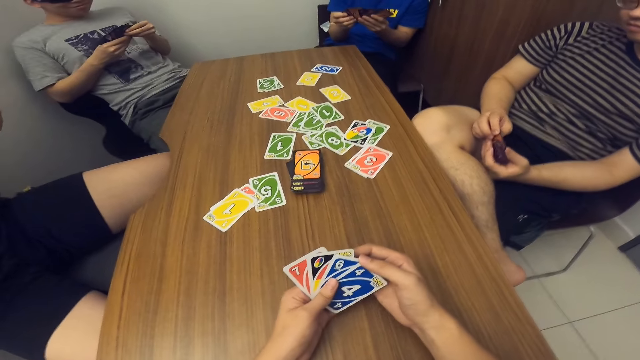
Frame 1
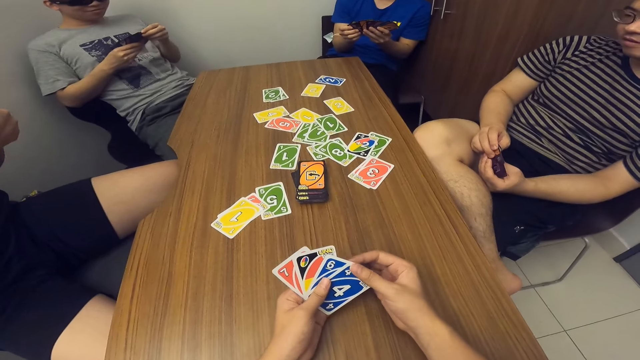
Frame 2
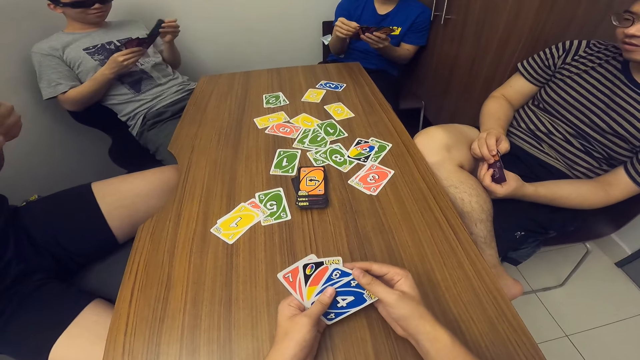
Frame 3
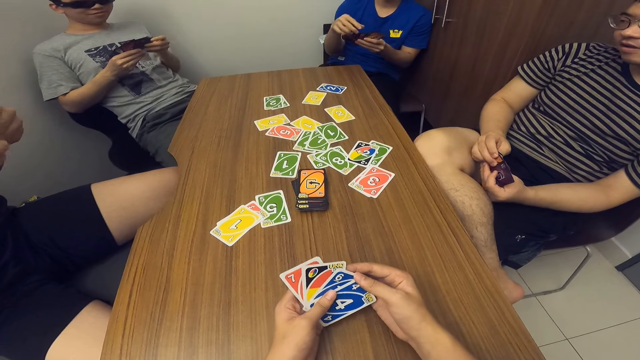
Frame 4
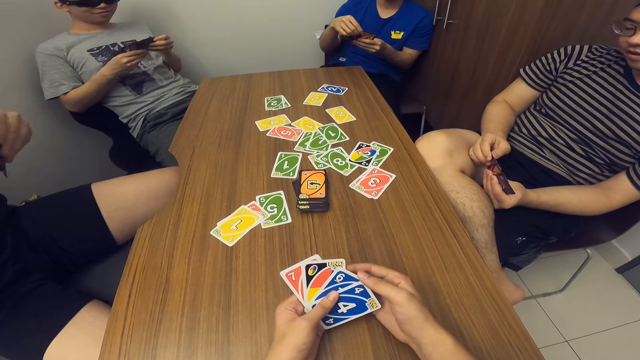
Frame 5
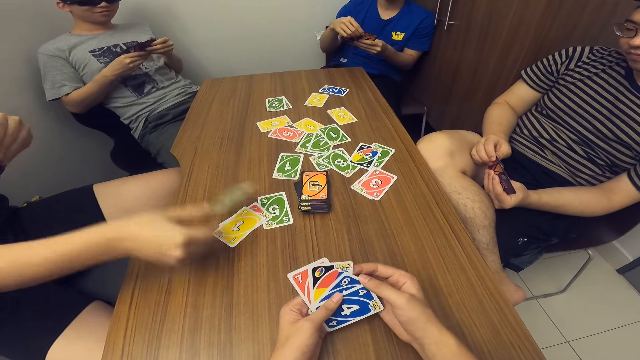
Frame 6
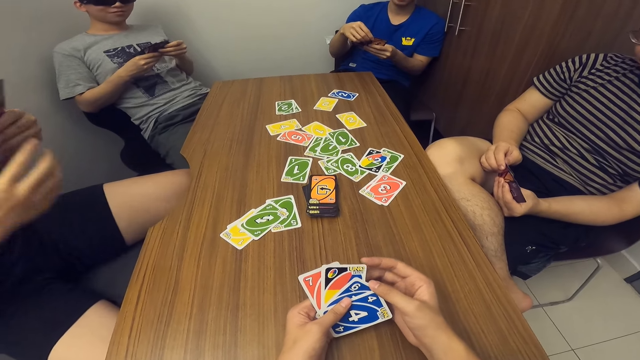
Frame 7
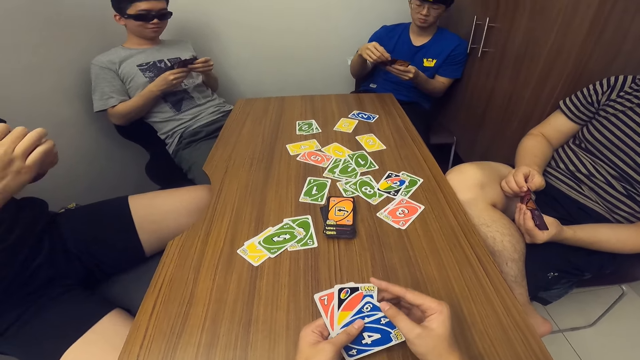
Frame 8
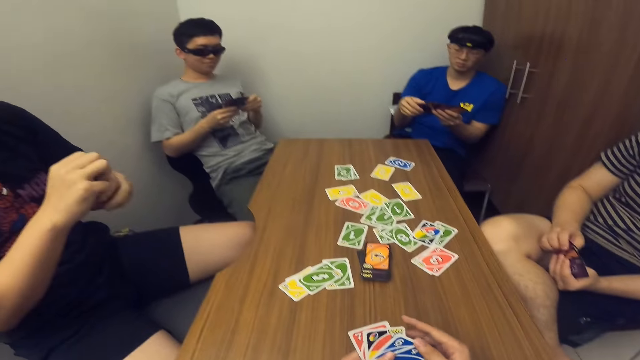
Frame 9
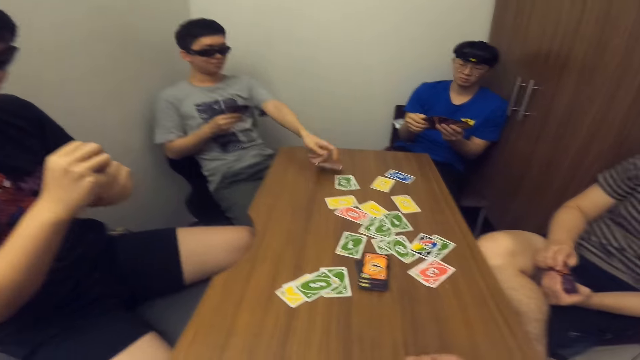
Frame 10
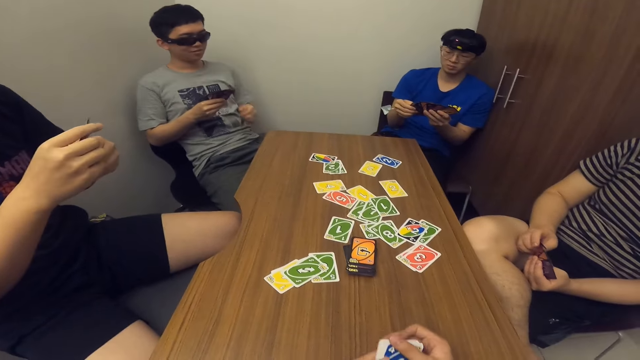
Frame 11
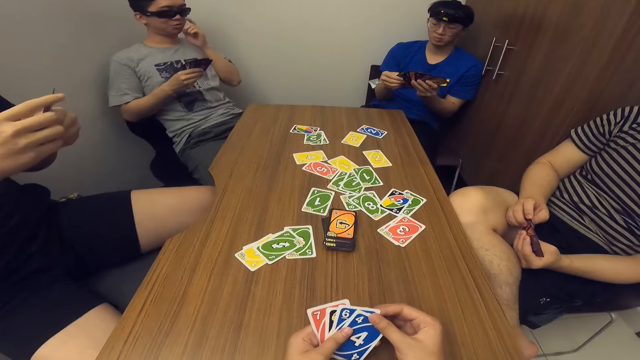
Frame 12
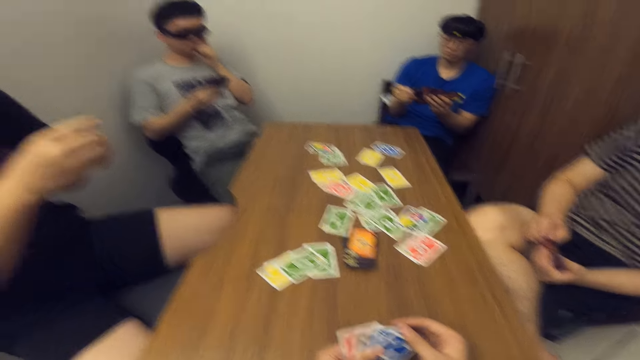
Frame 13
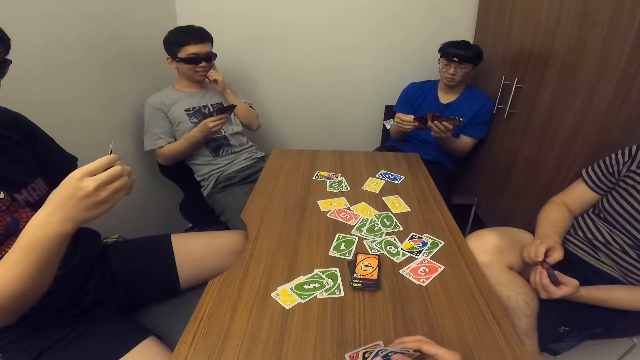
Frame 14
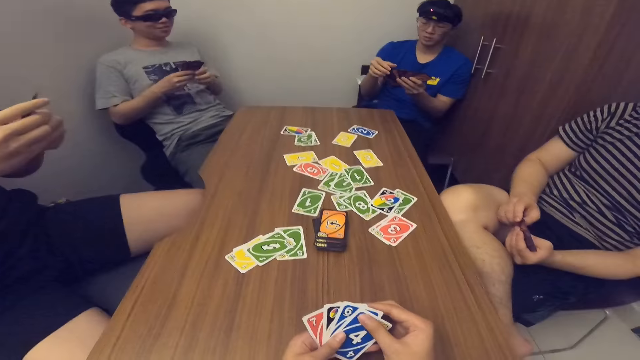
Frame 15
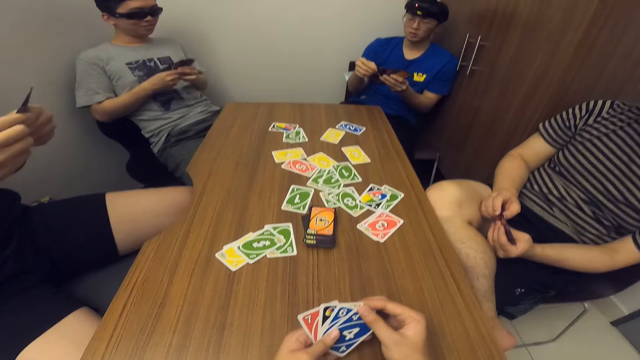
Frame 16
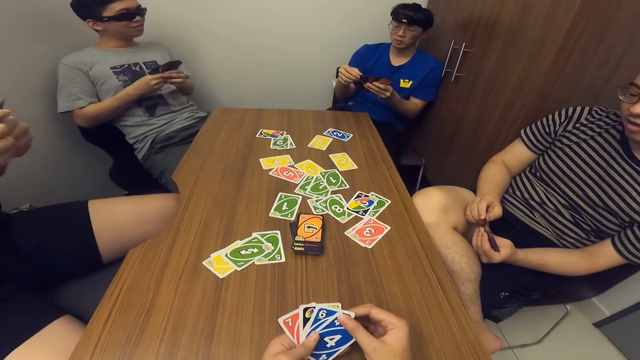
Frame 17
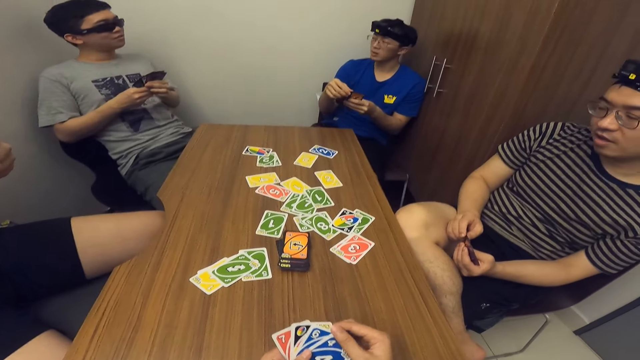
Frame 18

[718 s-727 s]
A man drops a card on the table with his right hand. Another man drops a card on the table with his left hand.

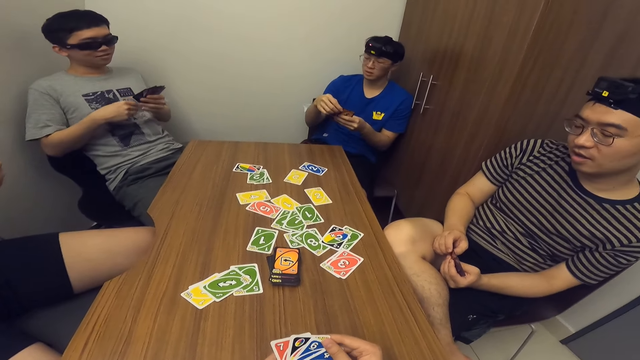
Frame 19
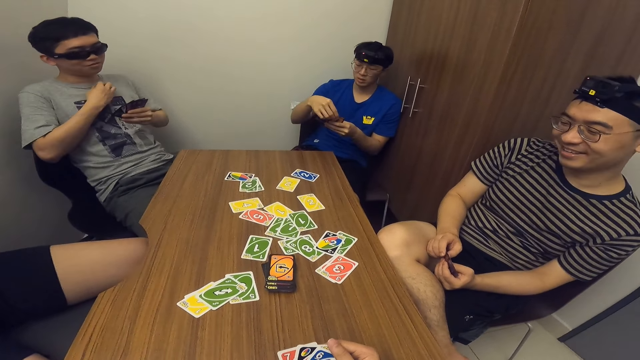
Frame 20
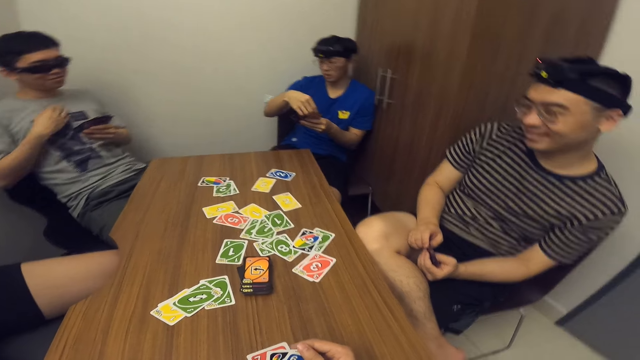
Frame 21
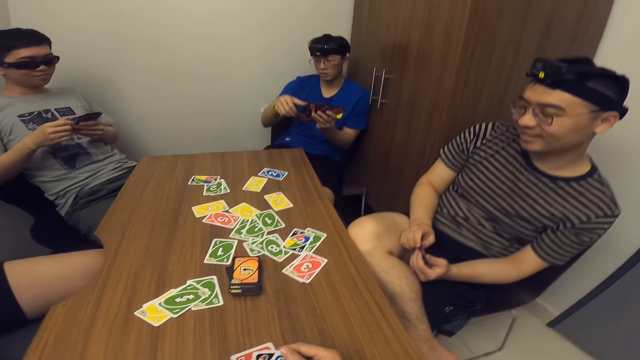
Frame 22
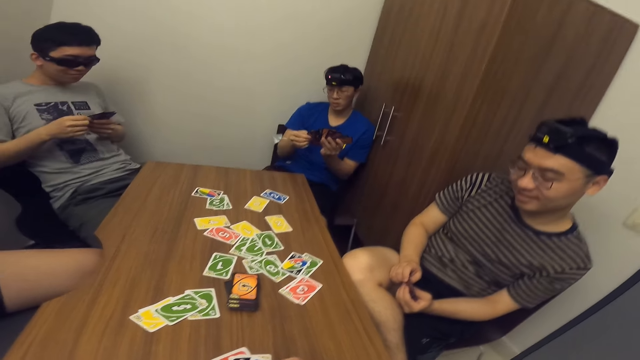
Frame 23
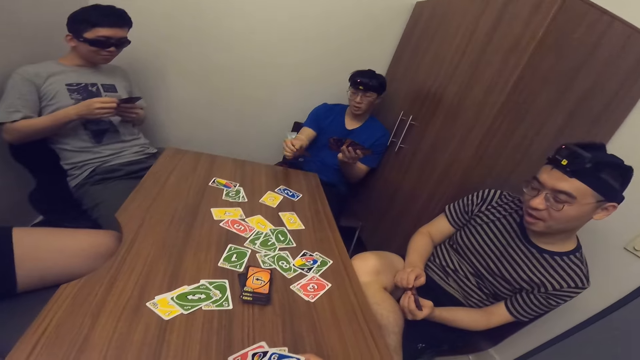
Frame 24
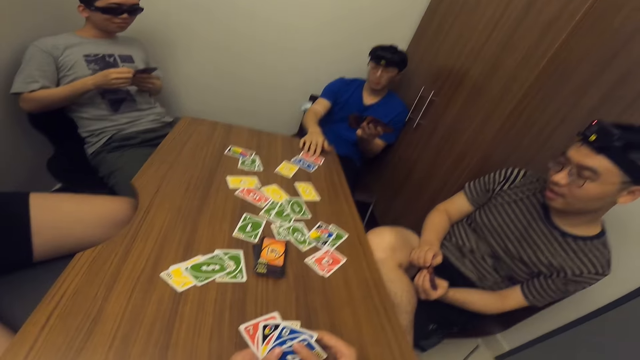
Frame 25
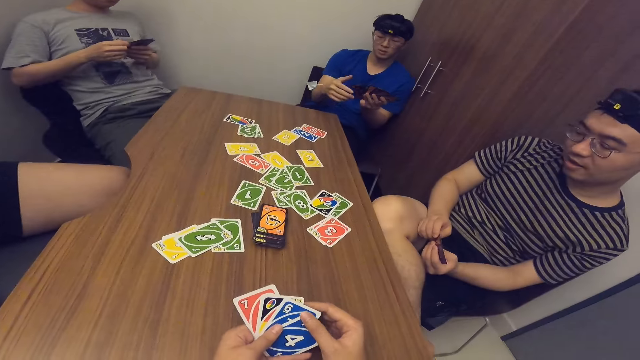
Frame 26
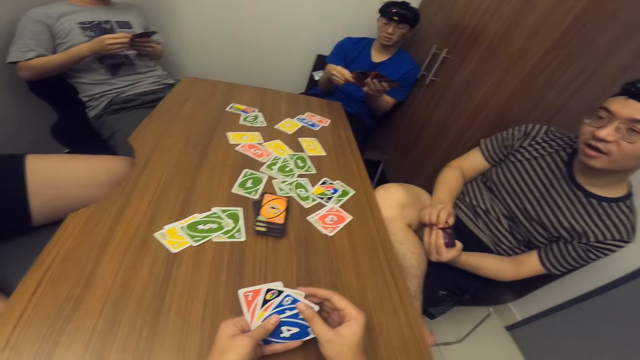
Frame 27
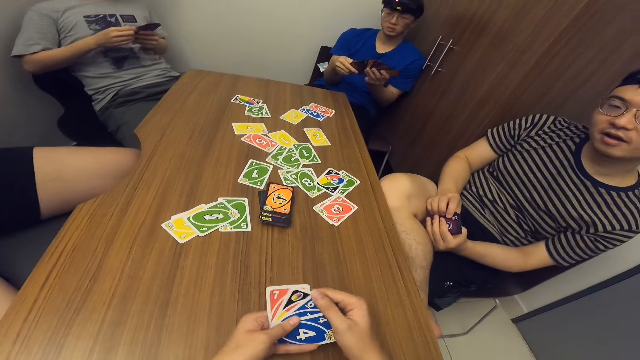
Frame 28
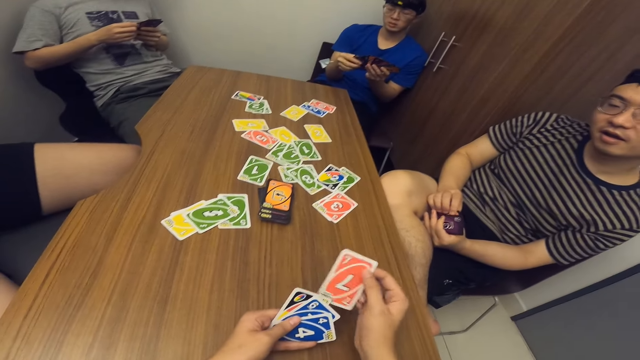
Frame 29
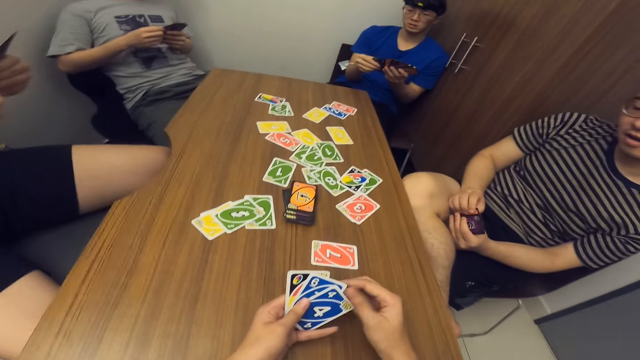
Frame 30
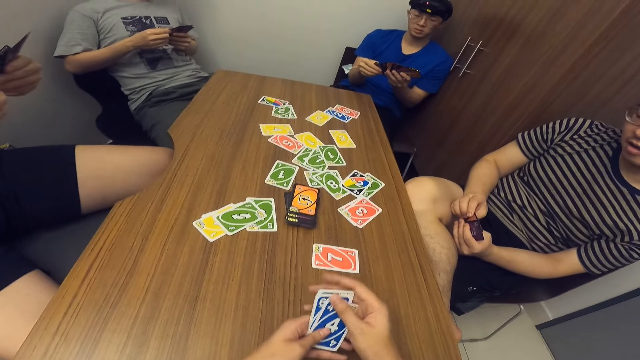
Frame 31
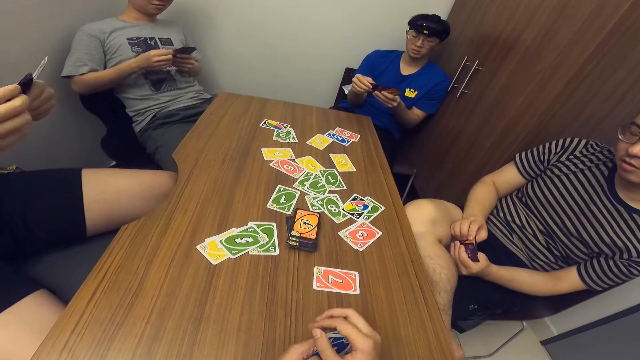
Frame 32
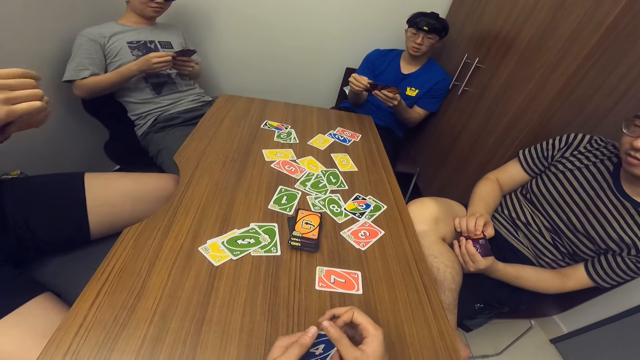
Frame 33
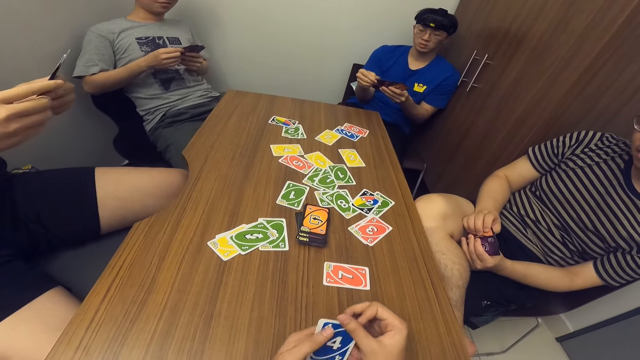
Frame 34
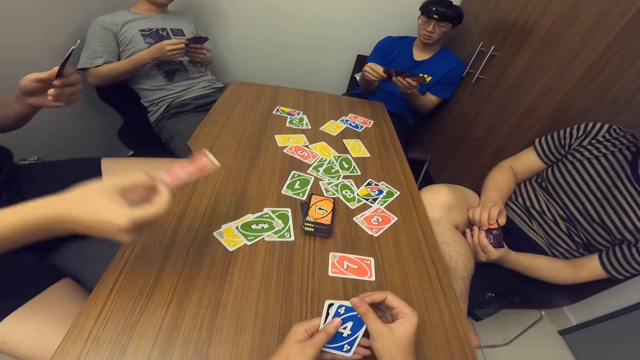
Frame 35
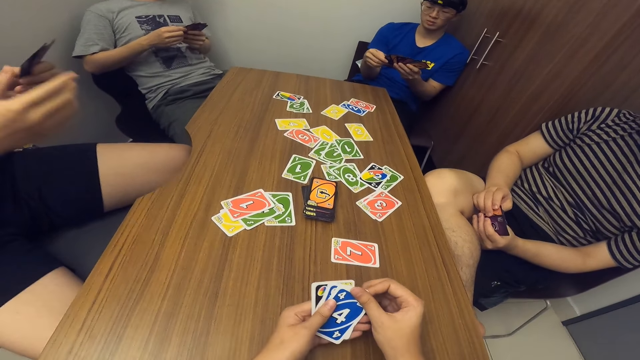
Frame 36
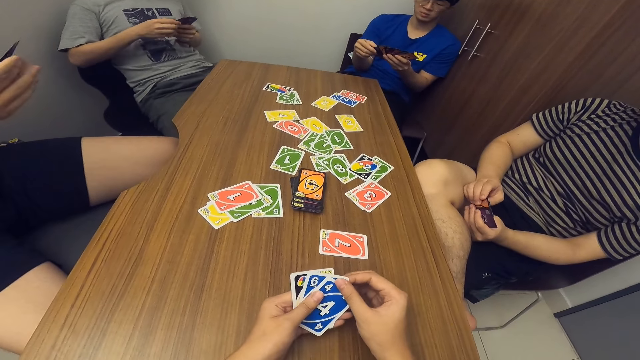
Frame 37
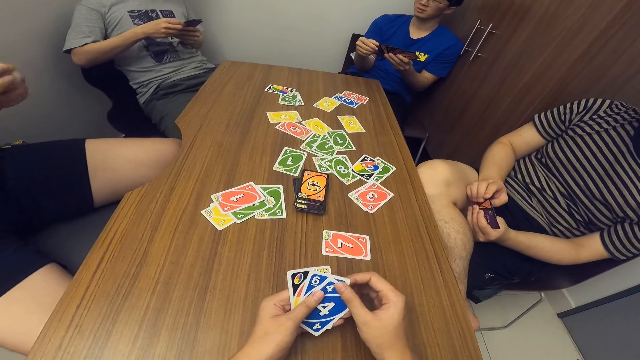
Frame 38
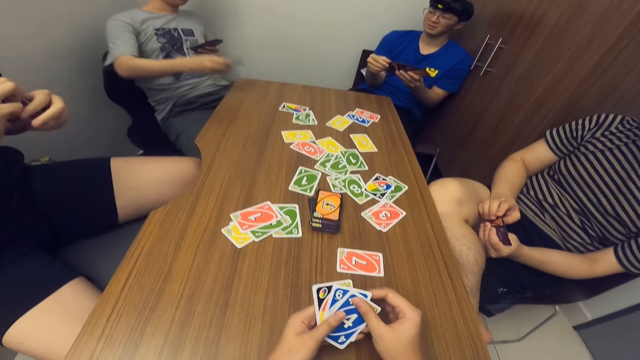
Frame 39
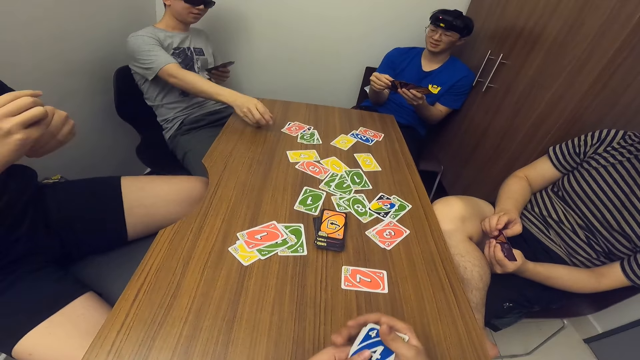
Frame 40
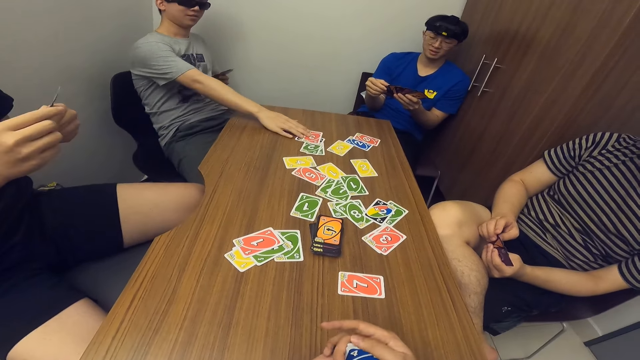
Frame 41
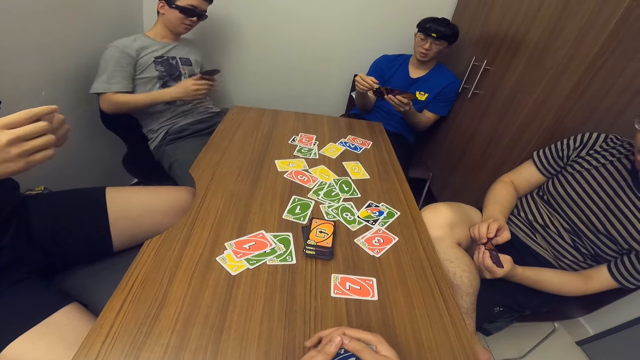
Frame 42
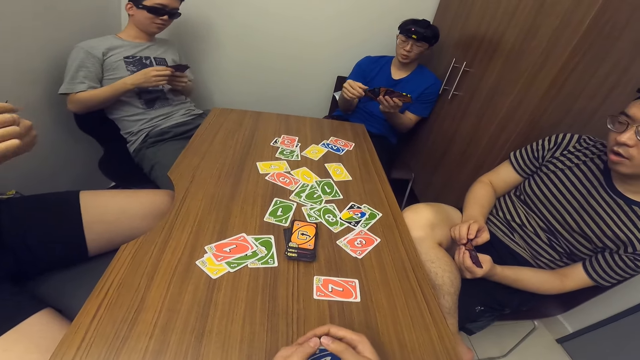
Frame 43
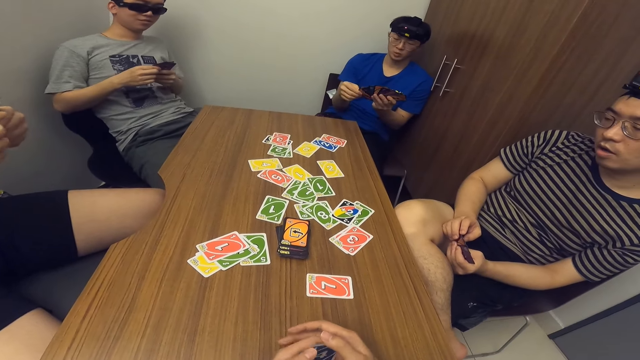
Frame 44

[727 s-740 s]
A man drops a card on the table with his right hand. The camera wearer drops a card on the table with his right hand. Another man drops the card on the table with his right hand. Another man drops a card on the table with his right hand.
